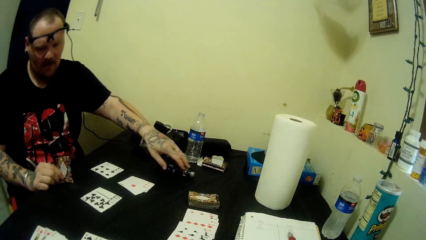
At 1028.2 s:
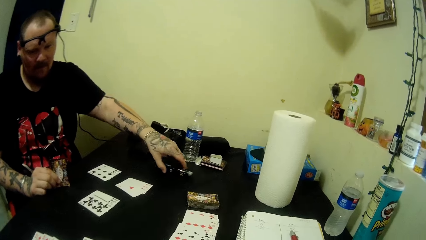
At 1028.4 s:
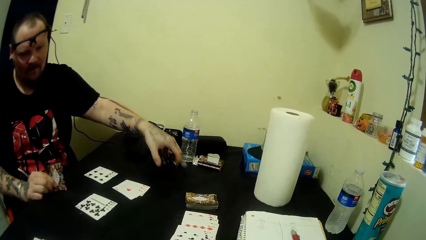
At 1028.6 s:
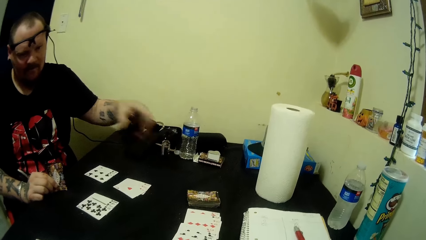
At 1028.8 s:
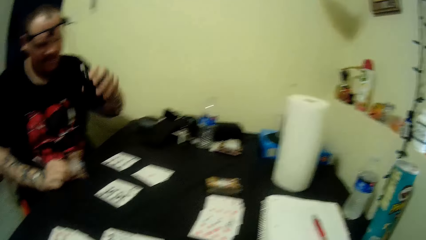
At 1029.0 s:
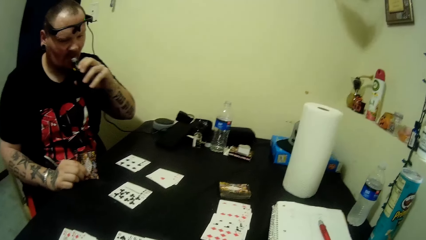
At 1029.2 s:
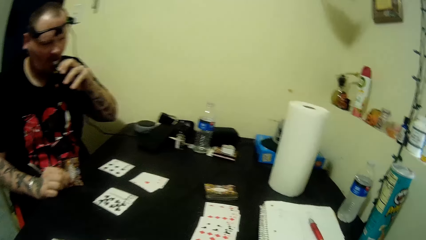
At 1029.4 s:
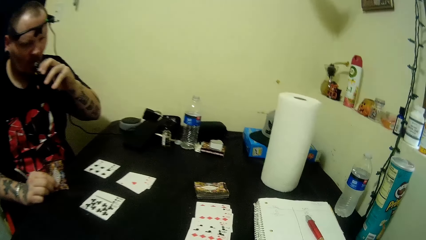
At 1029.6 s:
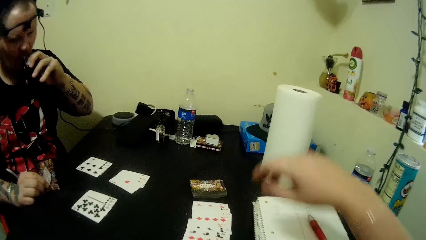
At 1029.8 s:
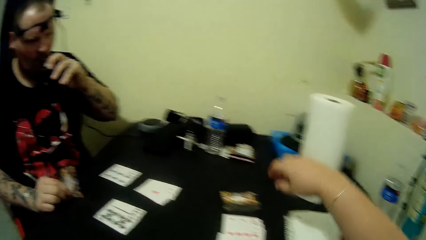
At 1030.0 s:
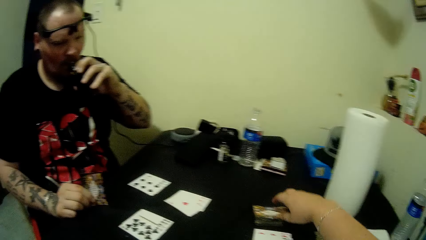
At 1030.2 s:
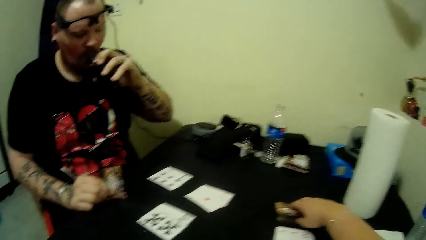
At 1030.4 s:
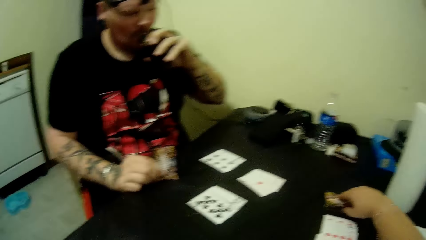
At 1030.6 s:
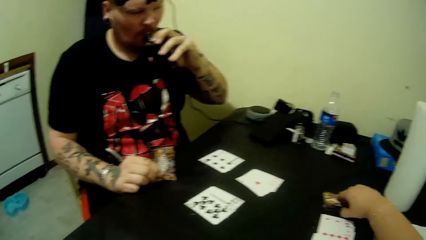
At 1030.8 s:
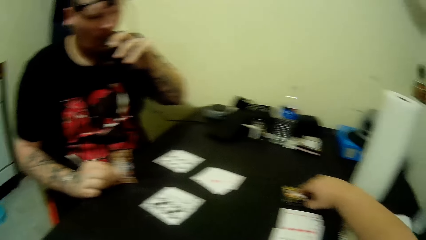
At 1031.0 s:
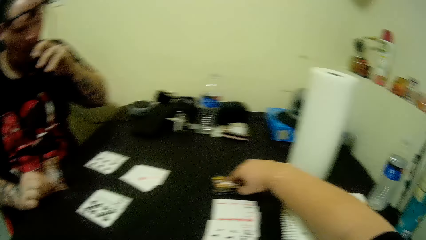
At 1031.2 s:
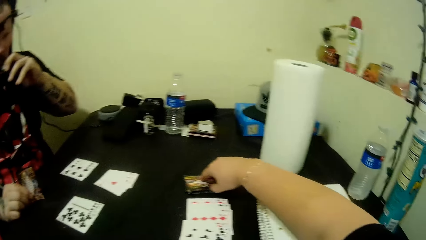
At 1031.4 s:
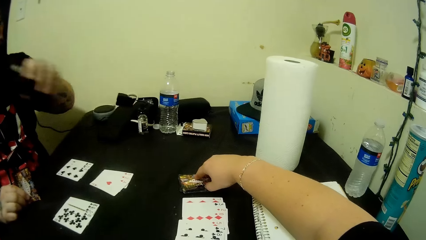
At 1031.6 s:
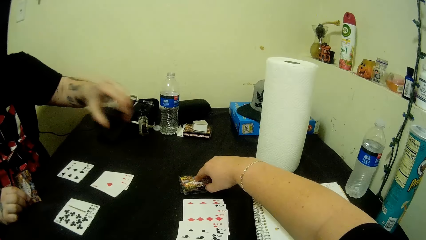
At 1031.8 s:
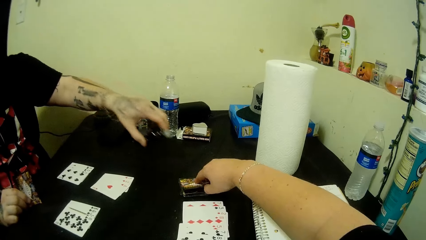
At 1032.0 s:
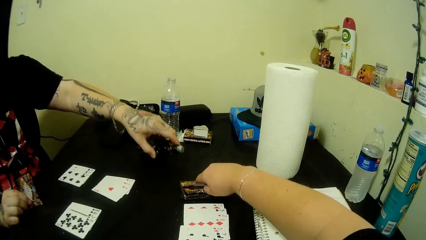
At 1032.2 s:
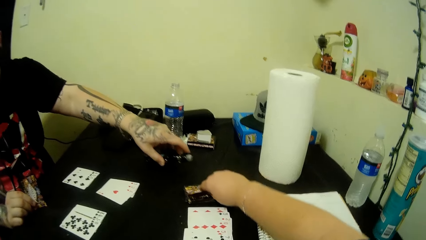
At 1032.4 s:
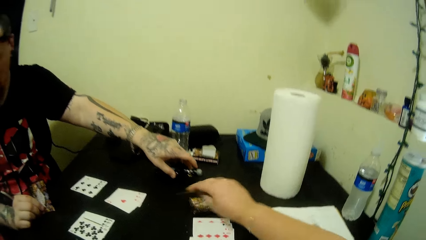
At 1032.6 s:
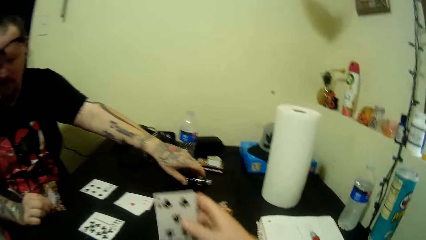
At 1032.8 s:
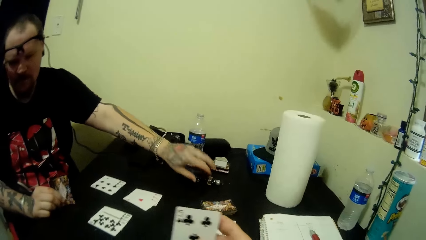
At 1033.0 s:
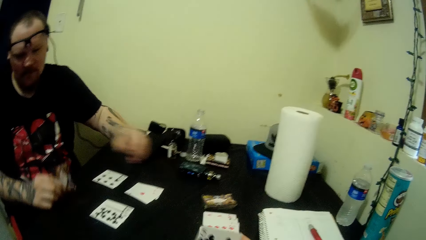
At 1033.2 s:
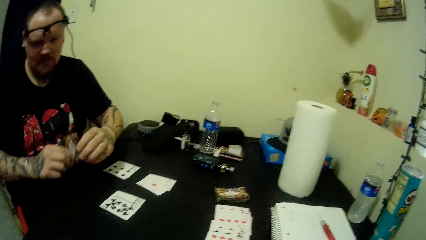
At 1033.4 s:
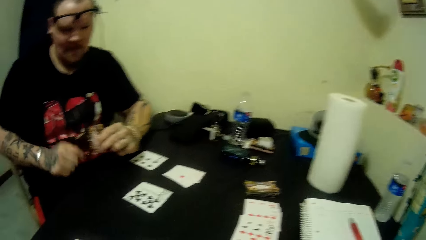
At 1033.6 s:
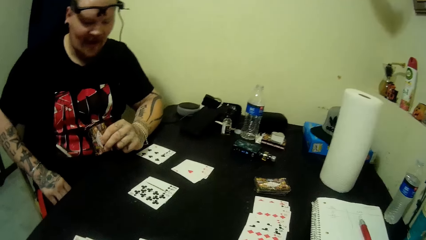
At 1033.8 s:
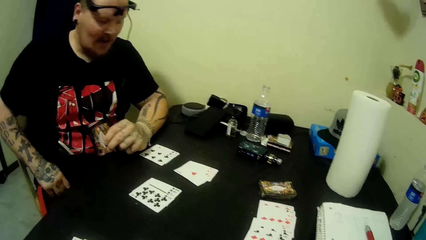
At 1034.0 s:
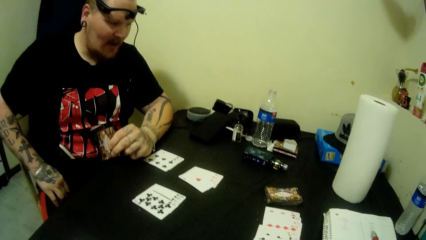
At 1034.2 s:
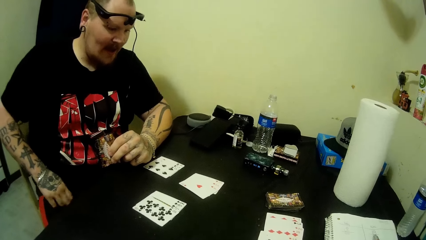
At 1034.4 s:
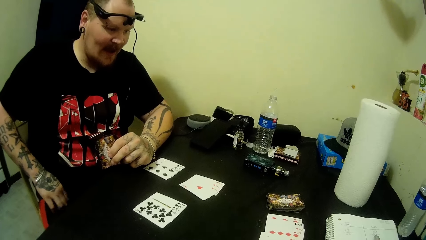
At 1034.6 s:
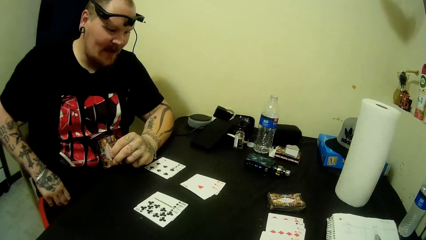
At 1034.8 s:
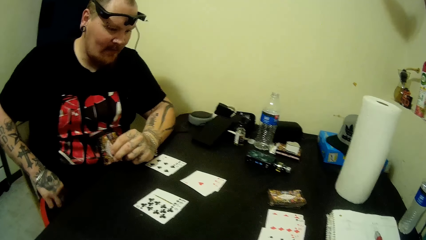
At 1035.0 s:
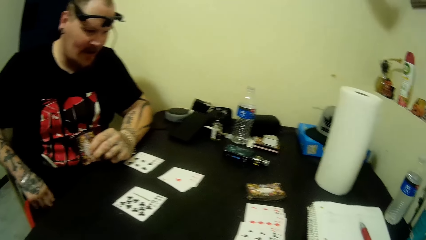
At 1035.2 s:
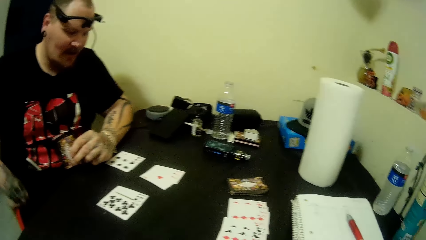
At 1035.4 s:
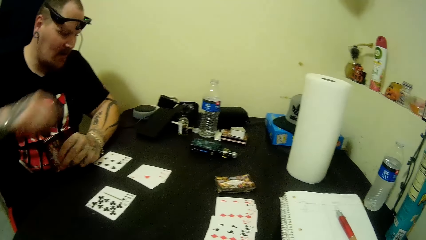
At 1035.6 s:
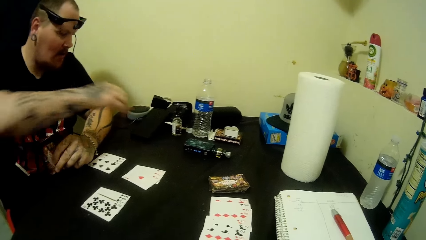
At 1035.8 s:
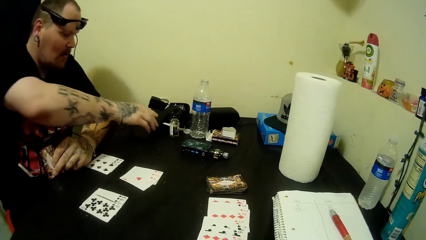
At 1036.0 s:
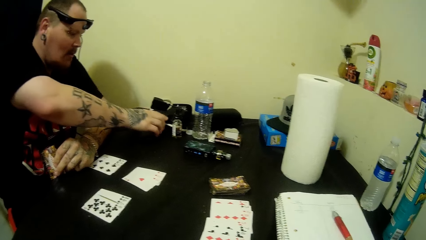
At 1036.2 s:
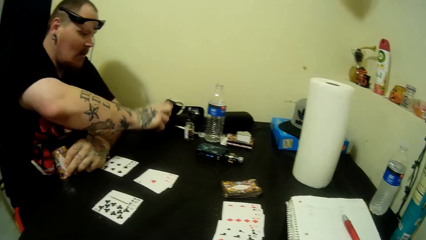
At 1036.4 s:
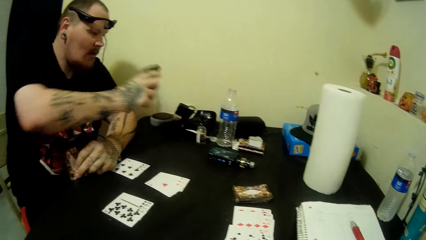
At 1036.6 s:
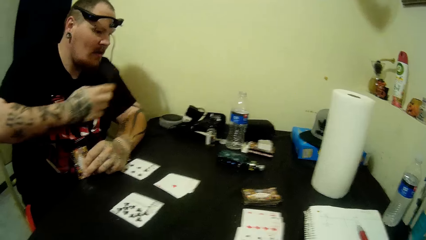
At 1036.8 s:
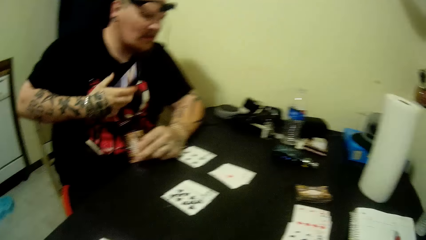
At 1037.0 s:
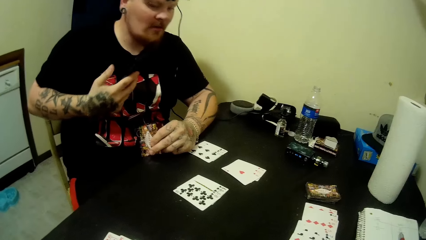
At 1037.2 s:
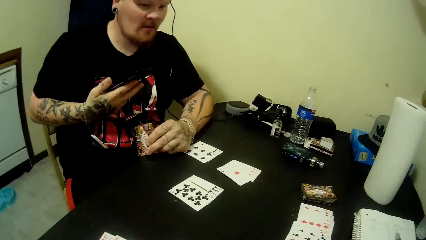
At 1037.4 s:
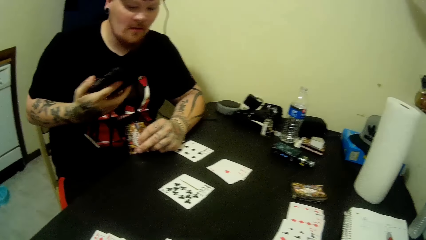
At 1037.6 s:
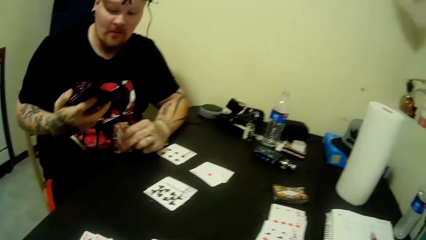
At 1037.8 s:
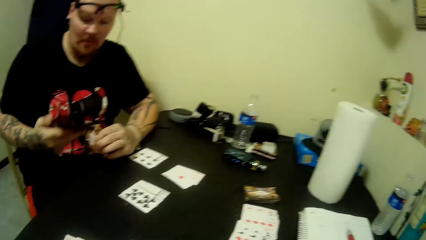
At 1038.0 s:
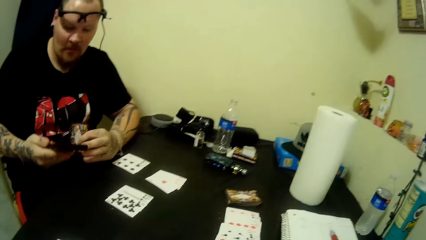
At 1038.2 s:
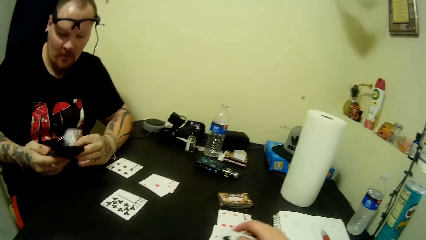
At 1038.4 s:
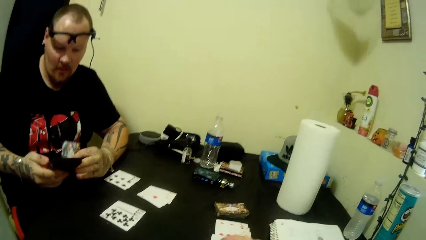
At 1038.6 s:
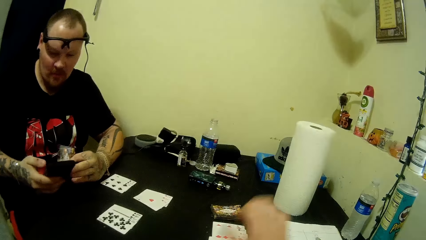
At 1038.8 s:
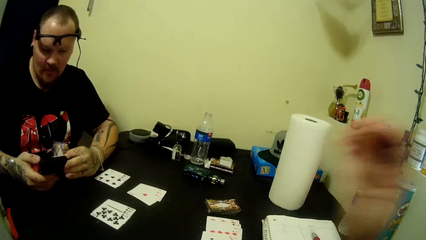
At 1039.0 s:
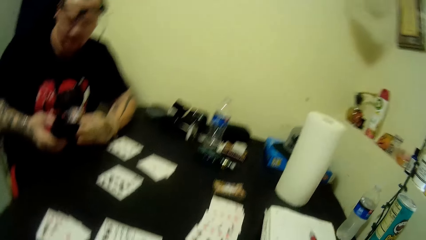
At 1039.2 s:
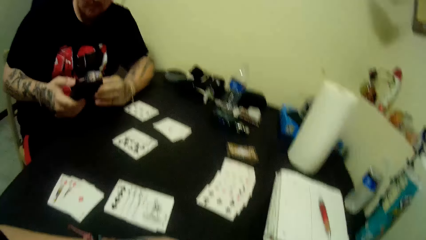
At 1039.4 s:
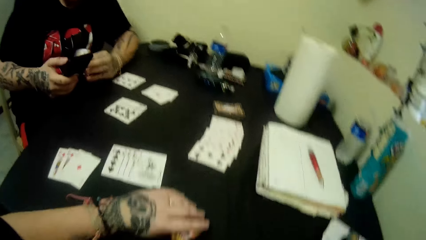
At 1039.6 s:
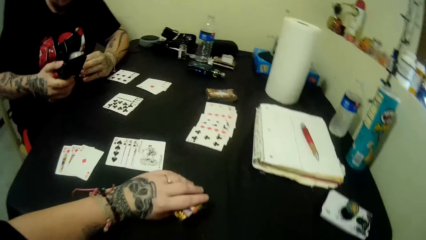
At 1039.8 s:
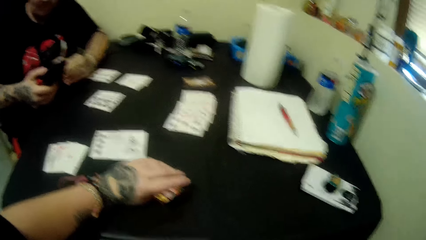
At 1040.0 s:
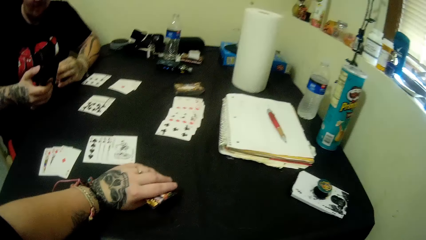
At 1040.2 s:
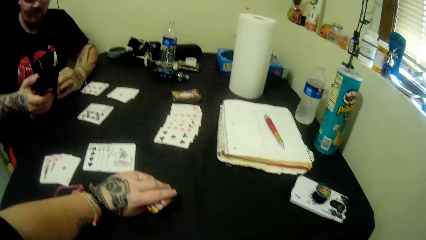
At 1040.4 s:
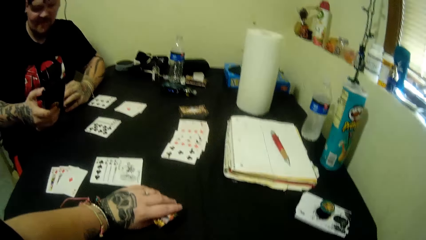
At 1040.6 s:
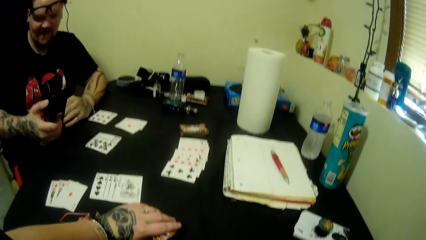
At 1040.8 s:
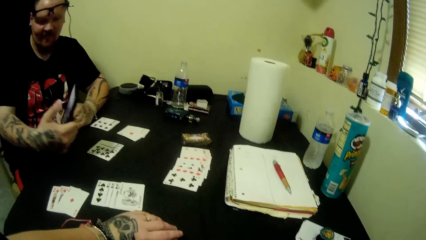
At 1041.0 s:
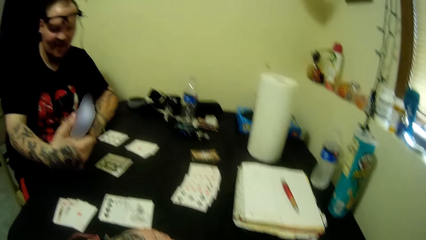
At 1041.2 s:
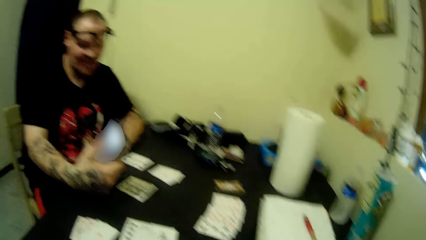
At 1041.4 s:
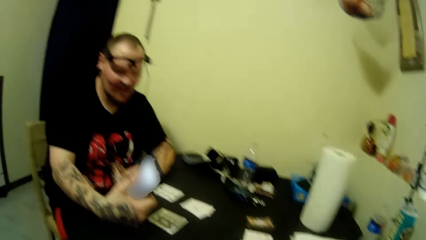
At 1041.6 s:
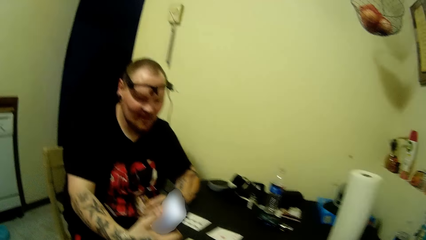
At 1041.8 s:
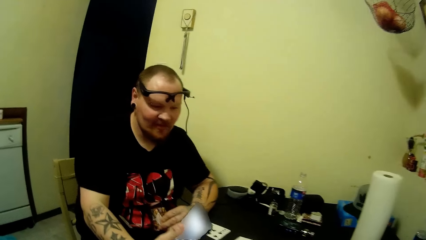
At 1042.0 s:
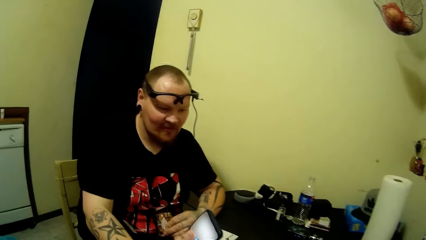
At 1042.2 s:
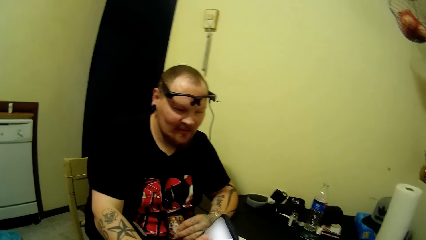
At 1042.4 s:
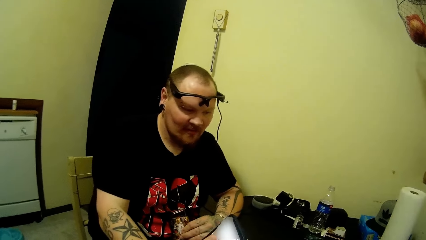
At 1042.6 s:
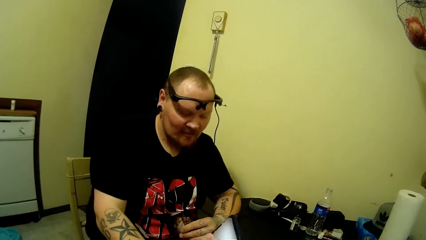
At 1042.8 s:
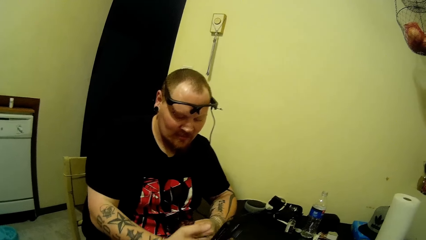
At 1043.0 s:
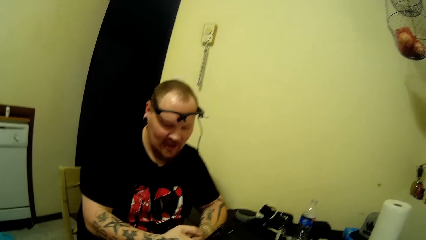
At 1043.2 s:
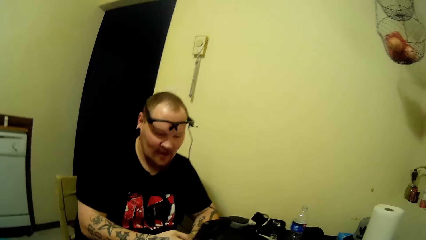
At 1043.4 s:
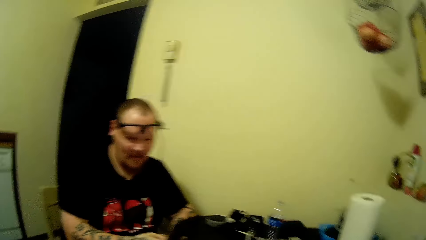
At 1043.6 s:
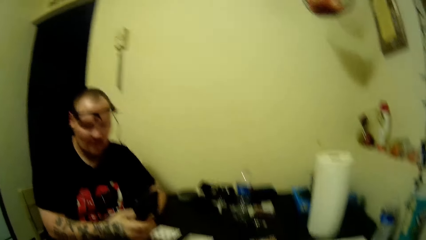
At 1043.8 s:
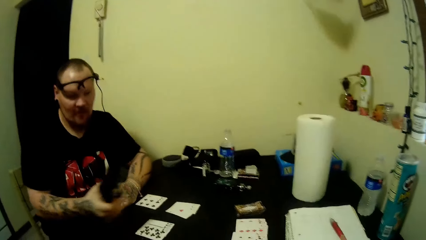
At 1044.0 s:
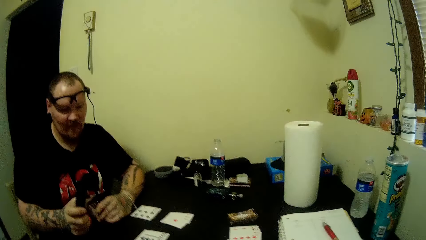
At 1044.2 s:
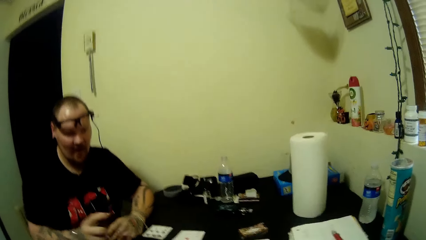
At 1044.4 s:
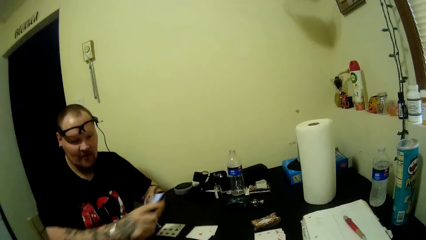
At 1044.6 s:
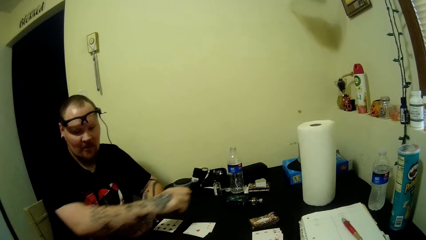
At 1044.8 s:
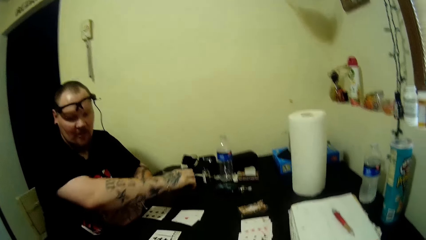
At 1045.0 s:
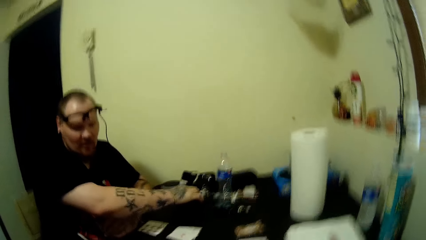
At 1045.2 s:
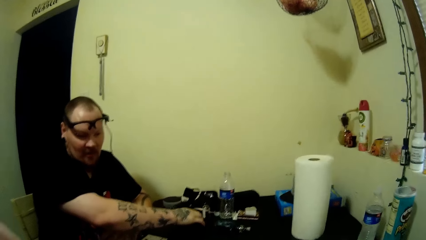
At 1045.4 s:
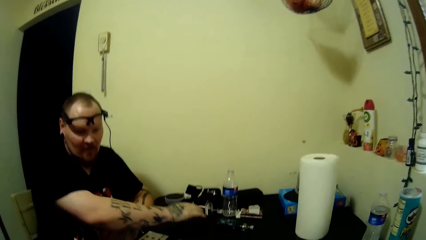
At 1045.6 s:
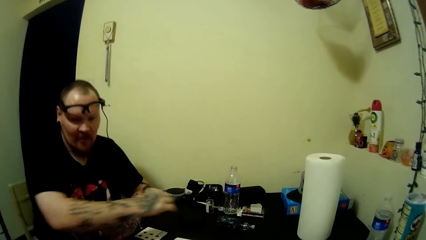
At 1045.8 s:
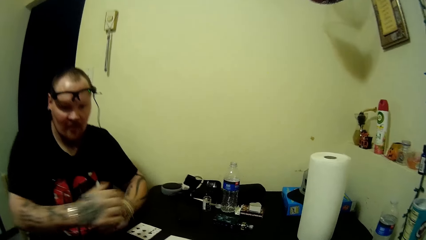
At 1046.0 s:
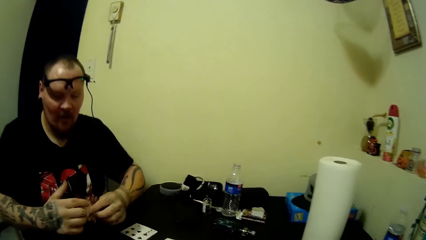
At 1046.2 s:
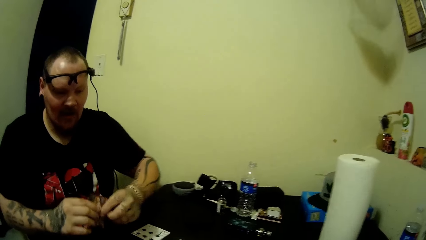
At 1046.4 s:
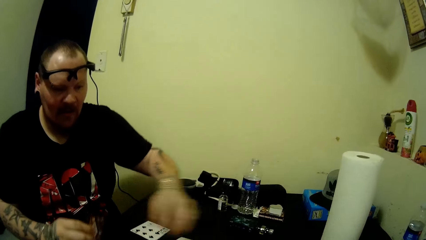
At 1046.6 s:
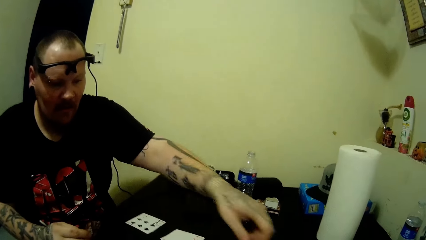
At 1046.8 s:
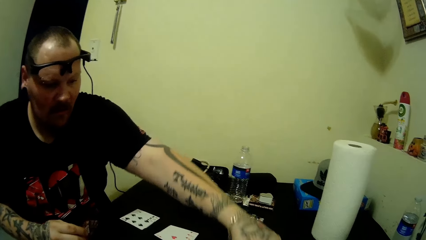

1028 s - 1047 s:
A man picks the smoke pipe from the table. The camera wearer picks a card from the table. The man smokes from the smoke pipe and drops the smoke pipe on the table. The man picks his phone from the table and operates his phone. The camera wearer lifts her hand. She looks around the area. She looks at the phone held by the man. She talks with the man. The man drops his phone on the table.
